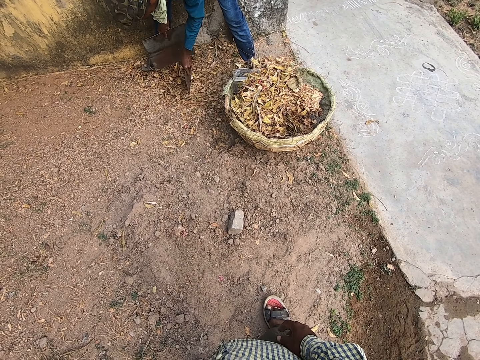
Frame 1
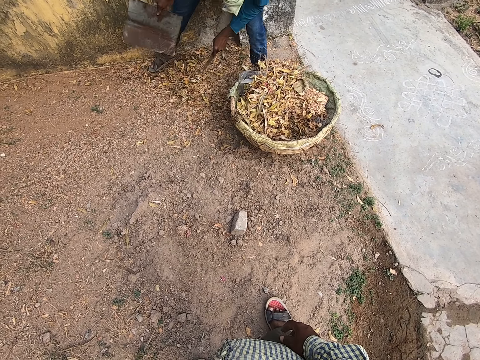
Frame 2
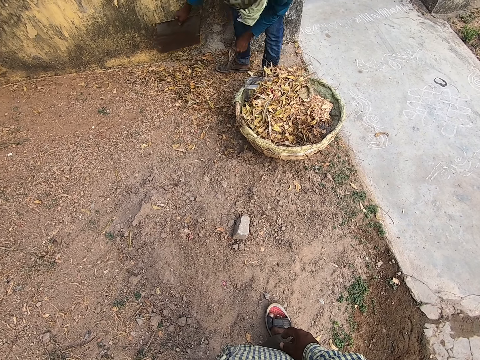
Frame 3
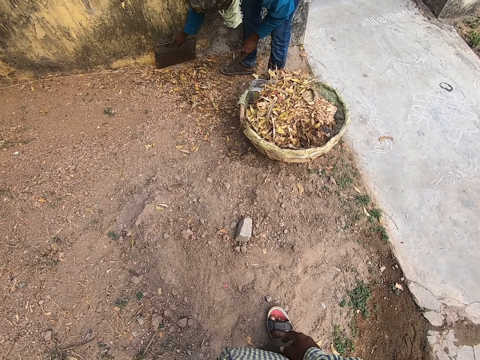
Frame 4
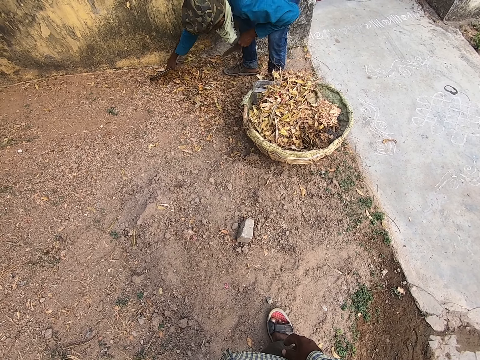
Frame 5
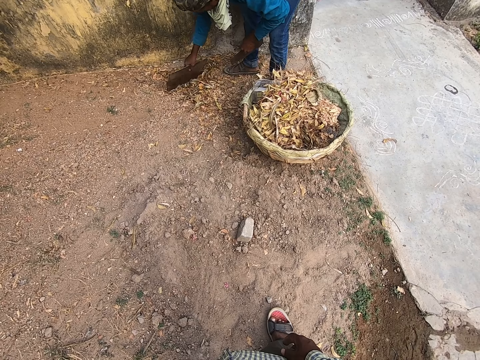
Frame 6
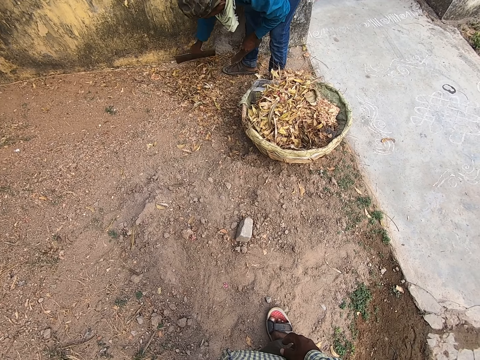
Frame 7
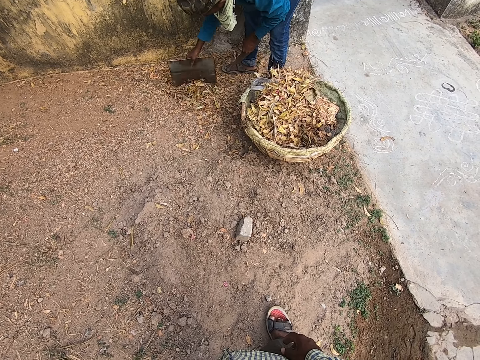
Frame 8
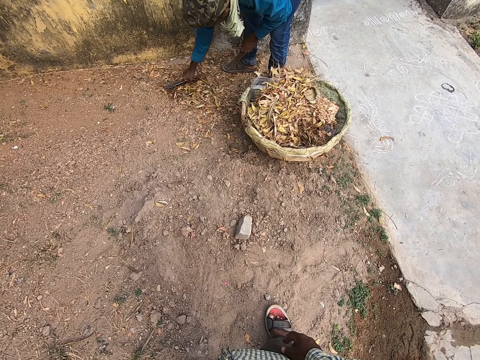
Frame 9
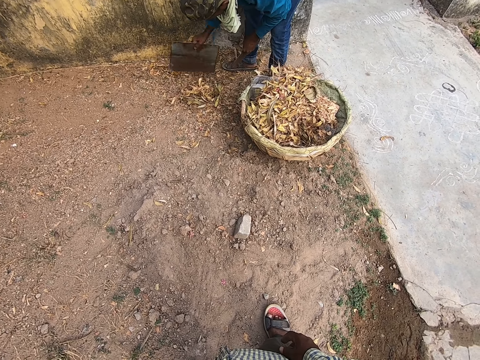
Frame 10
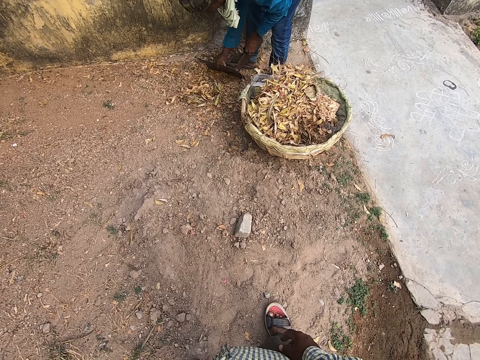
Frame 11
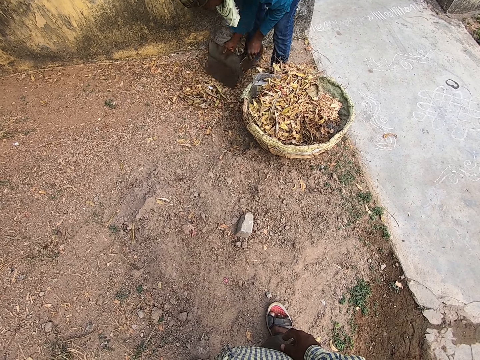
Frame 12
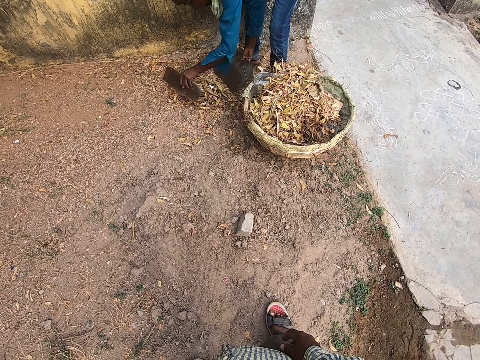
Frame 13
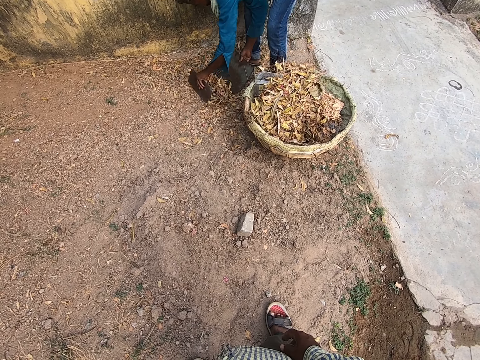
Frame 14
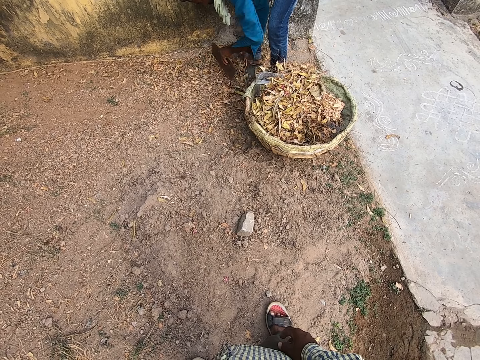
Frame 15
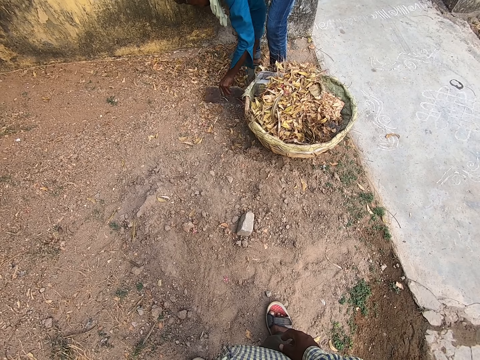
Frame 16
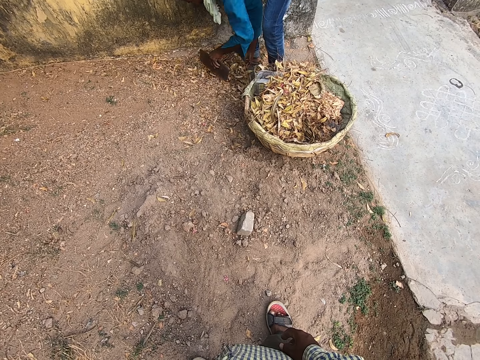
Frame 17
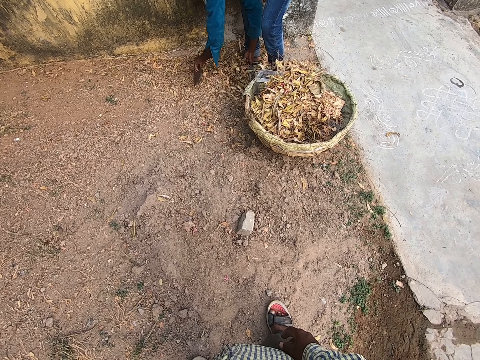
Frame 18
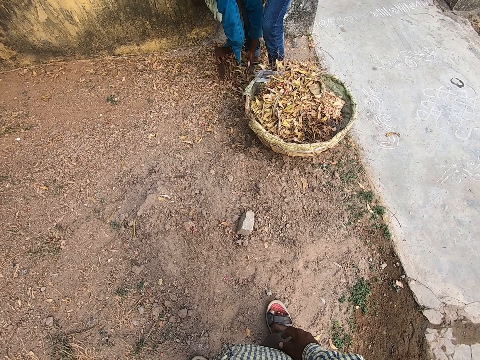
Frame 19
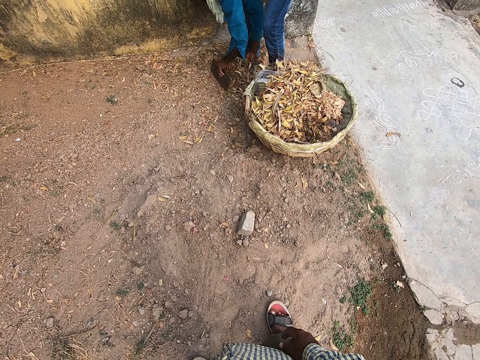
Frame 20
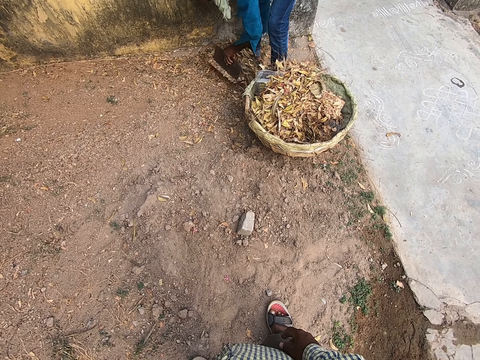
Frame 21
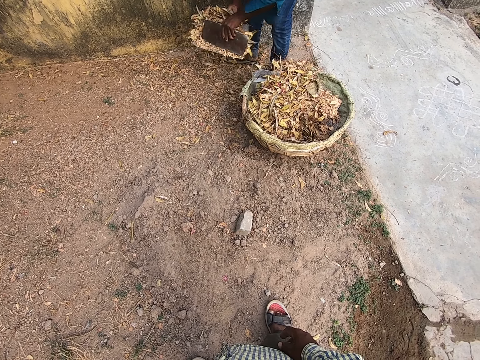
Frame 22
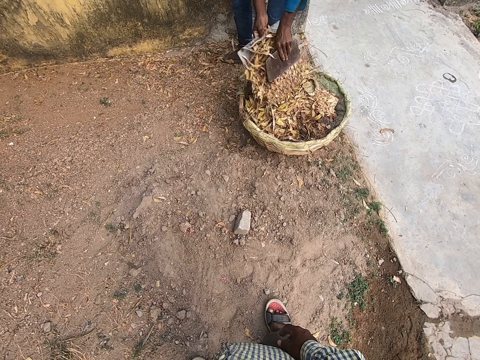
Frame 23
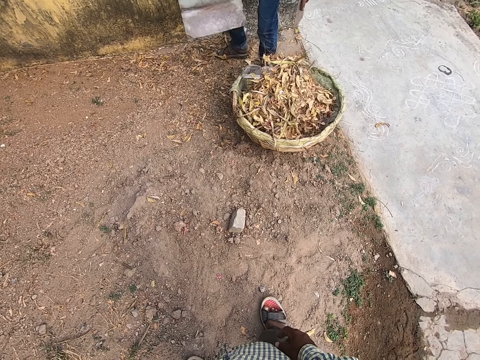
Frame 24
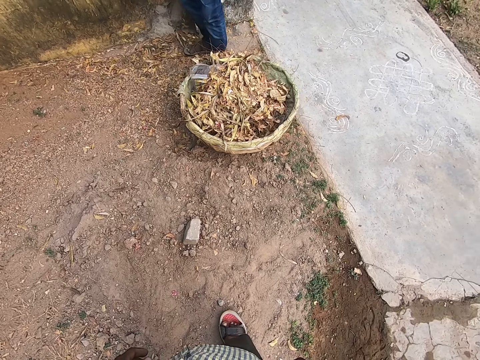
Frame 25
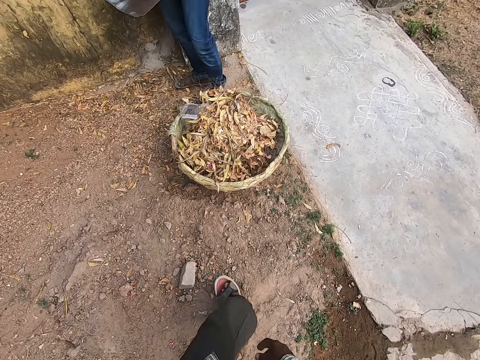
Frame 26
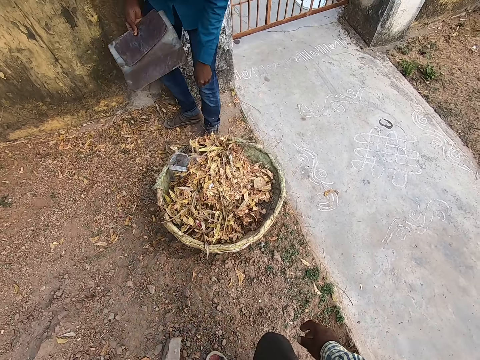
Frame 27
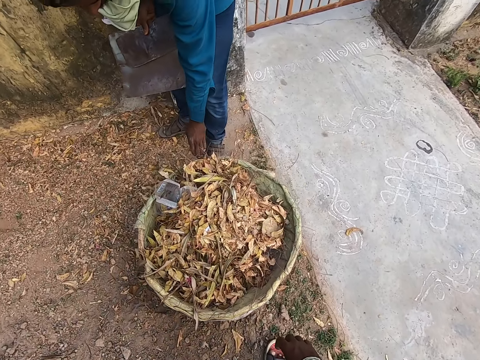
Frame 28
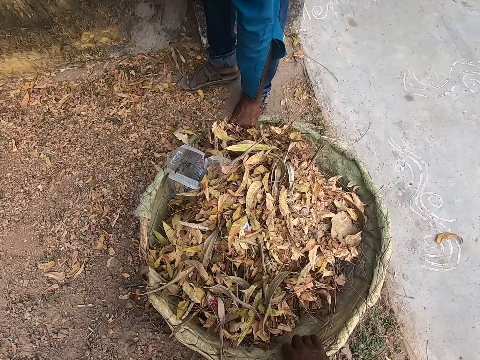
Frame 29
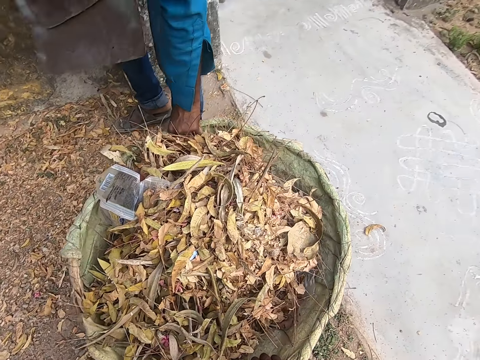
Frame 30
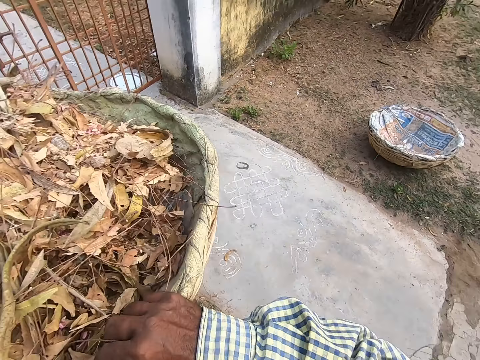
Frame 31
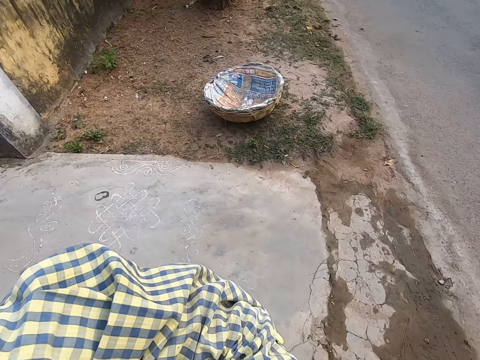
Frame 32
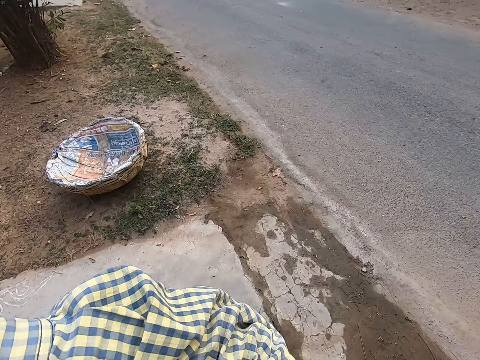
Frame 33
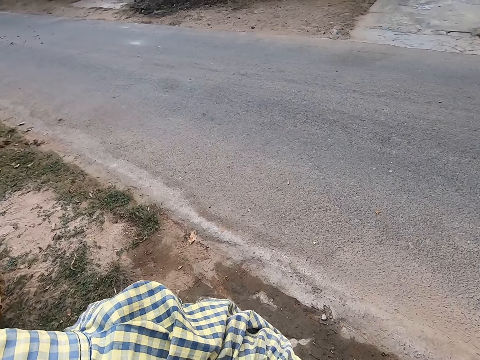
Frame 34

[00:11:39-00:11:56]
The man gathers the dirt on the ground with the metal packer in his right hand. The man packs the dirt from the ground with the metal packers in both hands. The man lifts wastes. The man pours the dirt in the metal packers in his hands into the basket on the ground. The camera wearer walks around. The man drops the metal packer in his left hand on his right hand. The camera wearer converses with the man. The man holds the basket on the ground with his left hand. The camera wearer holds the basket on the ground with his right hand. He lifts the basket from the ground with his right hand. The man lifts the basket from the ground with his right hand. The camera wearer places the basket in his right hand on his left palm.

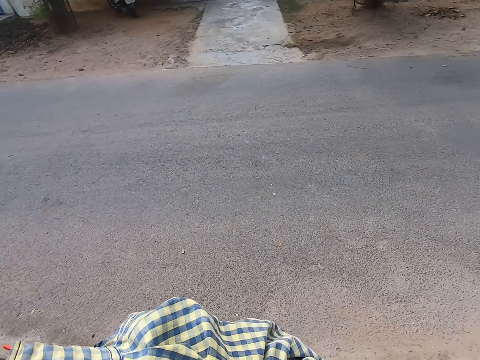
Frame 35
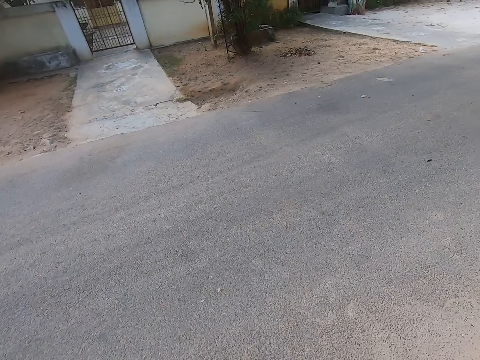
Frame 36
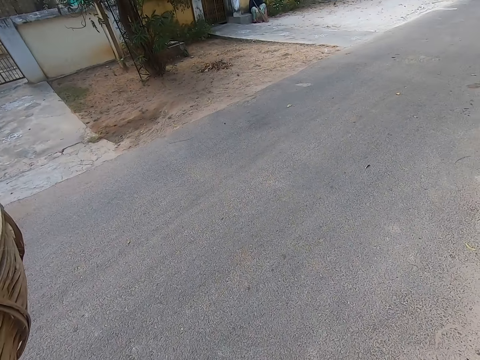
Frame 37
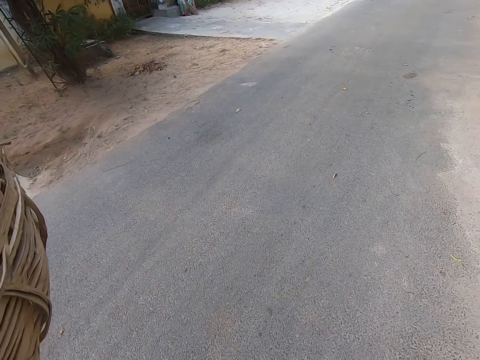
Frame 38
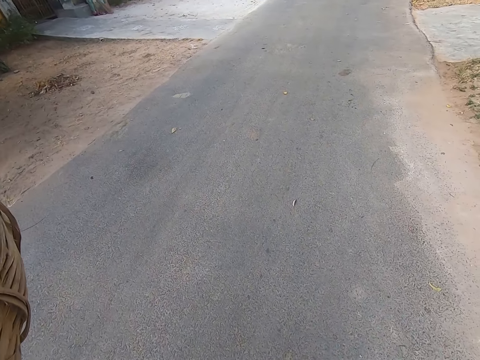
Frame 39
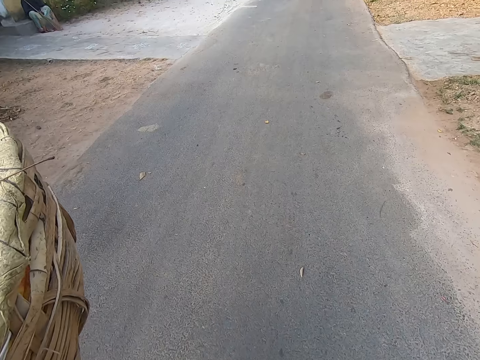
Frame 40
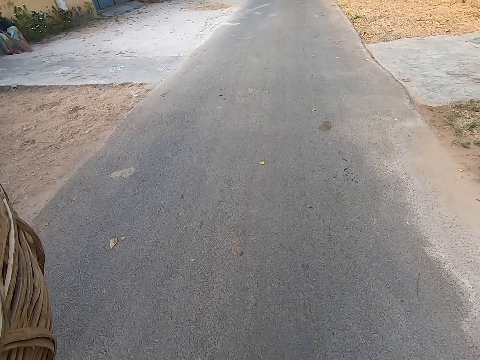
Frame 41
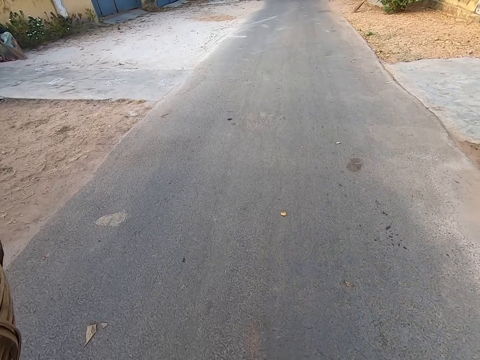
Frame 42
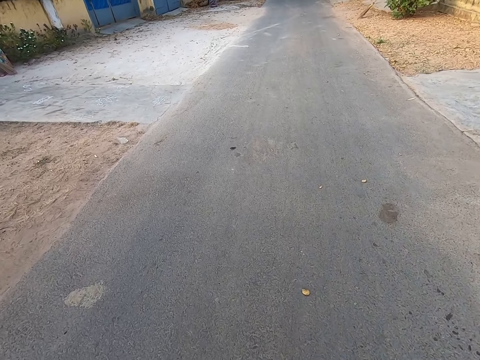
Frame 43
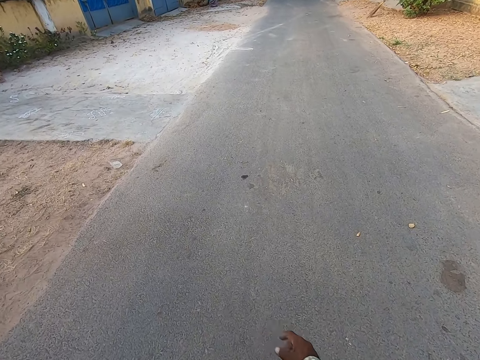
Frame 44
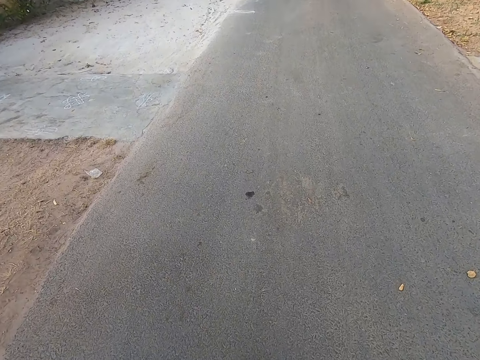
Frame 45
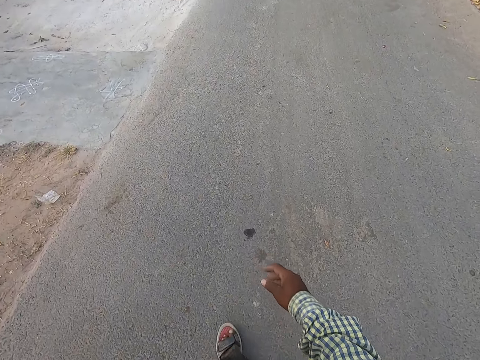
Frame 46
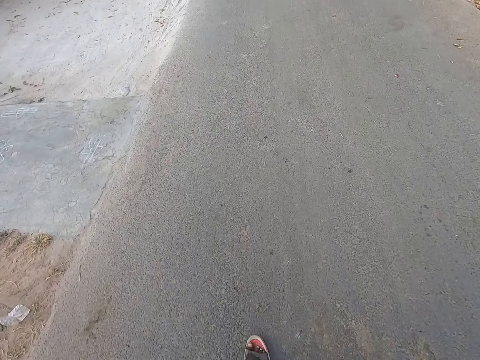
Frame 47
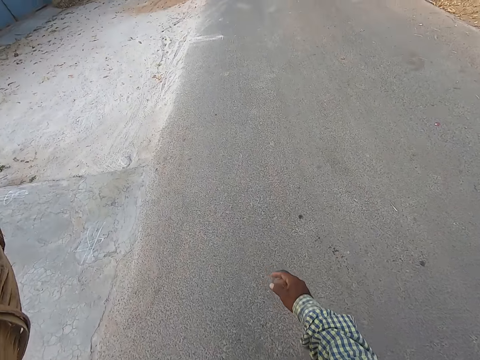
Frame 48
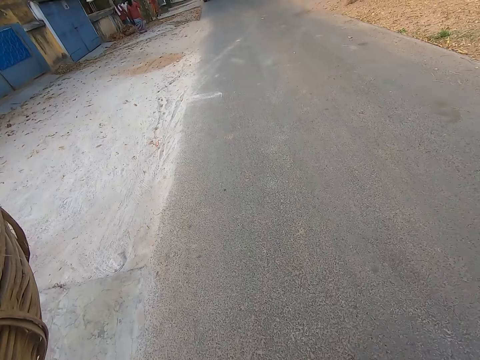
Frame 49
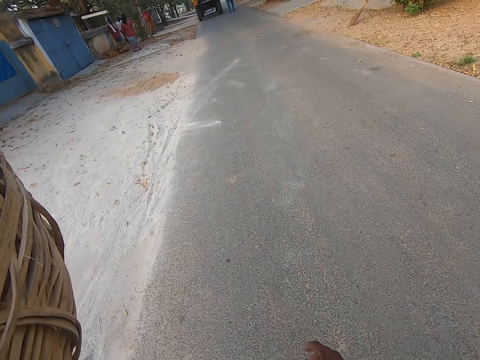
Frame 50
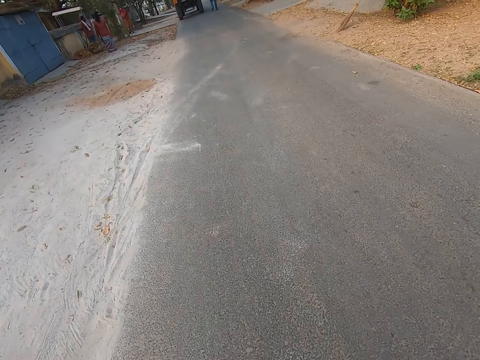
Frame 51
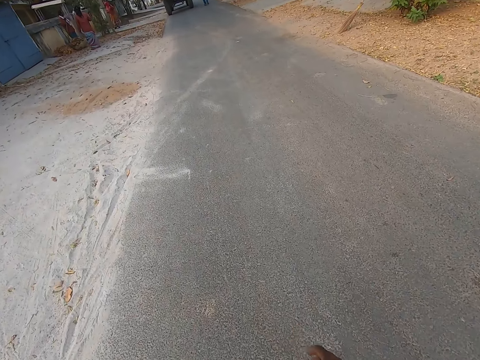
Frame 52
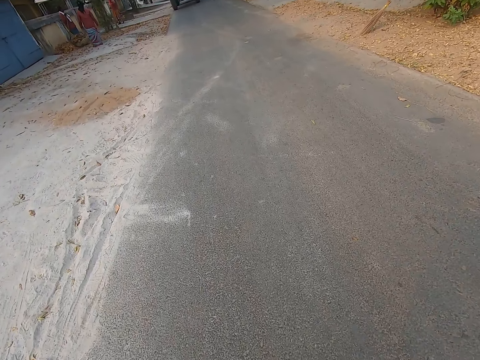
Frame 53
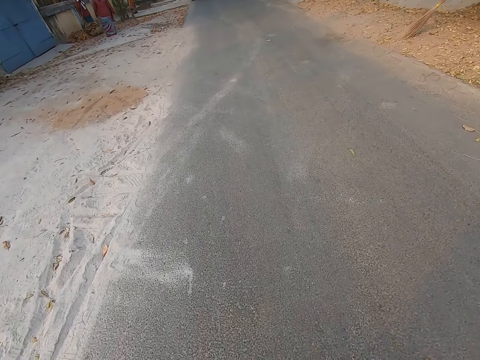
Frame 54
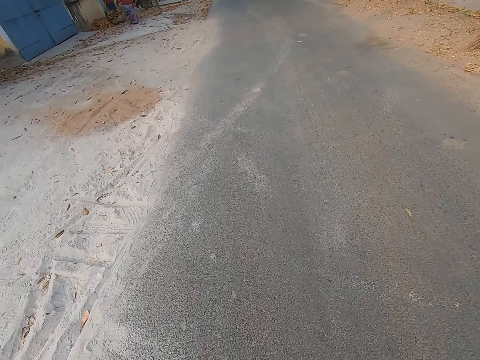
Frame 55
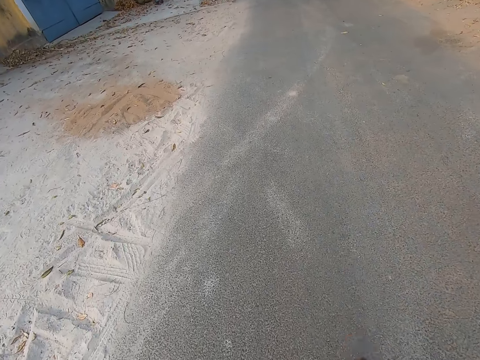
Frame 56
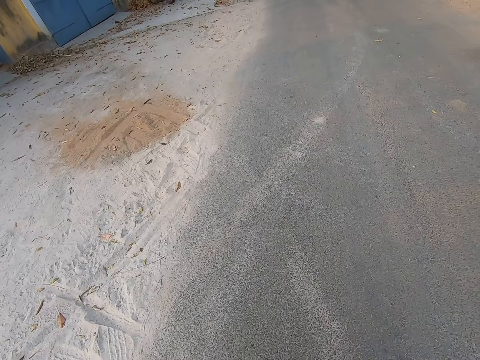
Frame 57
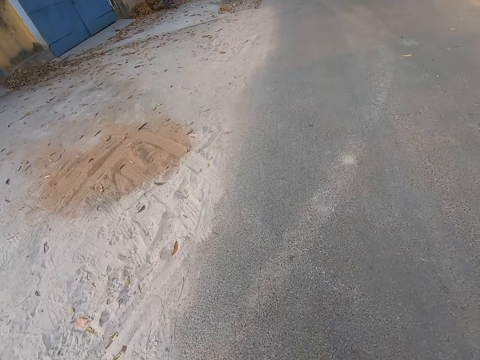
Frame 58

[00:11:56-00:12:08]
The camera wearer interacts with the man. He walks on the road with the basket on his left palm.
